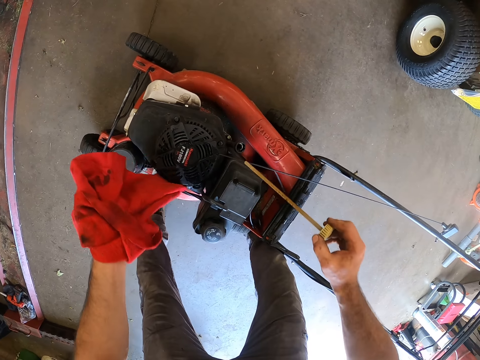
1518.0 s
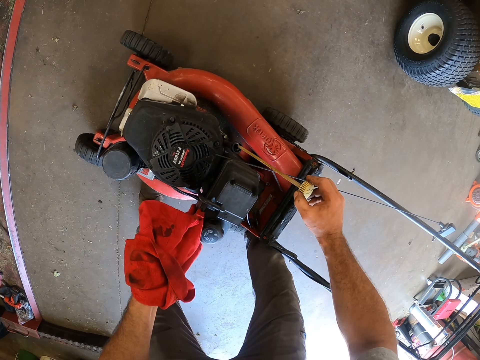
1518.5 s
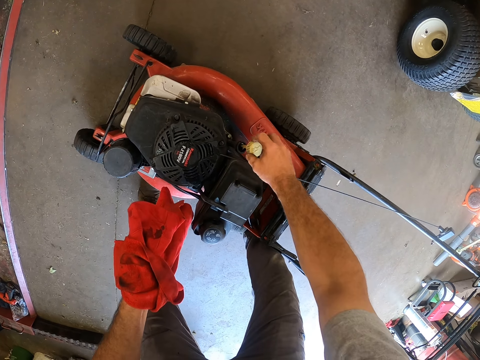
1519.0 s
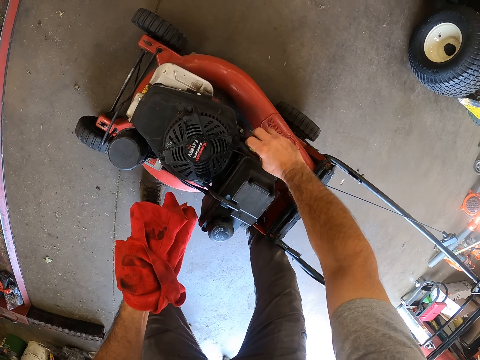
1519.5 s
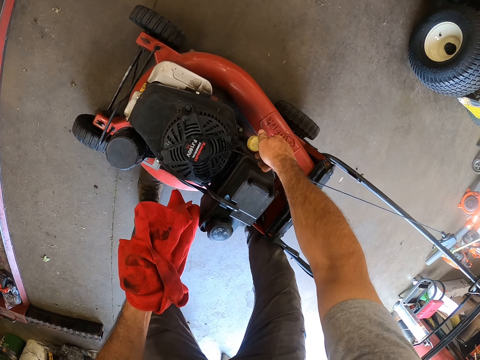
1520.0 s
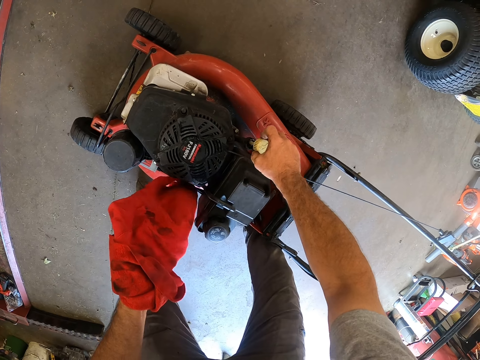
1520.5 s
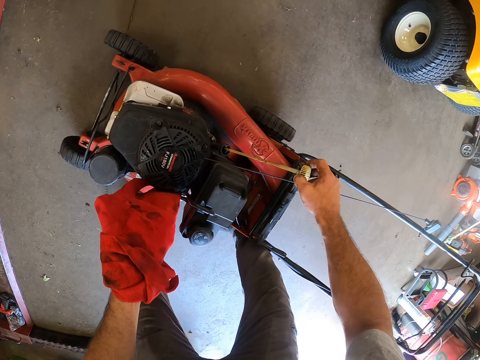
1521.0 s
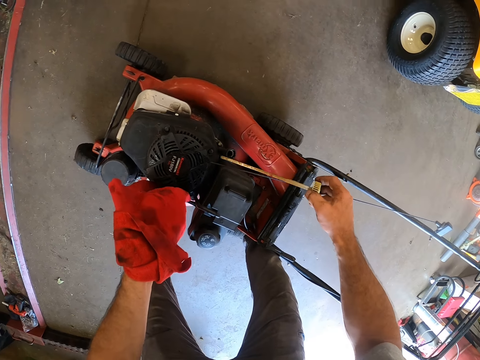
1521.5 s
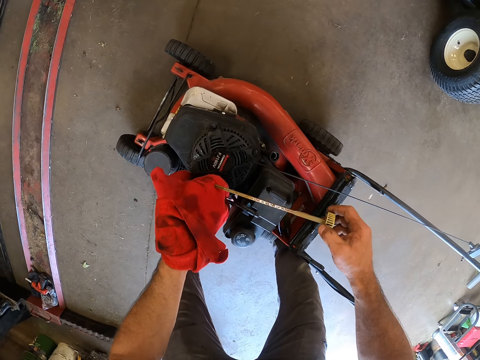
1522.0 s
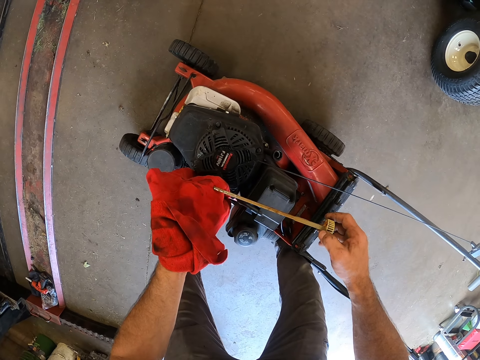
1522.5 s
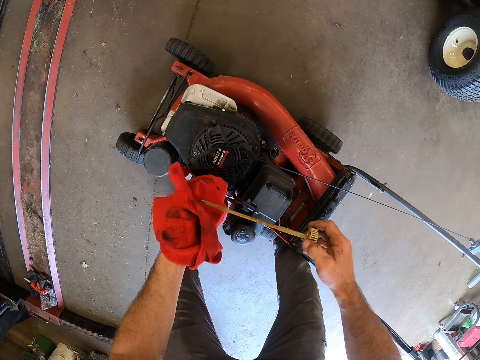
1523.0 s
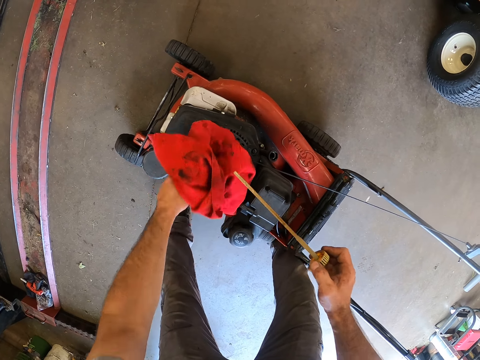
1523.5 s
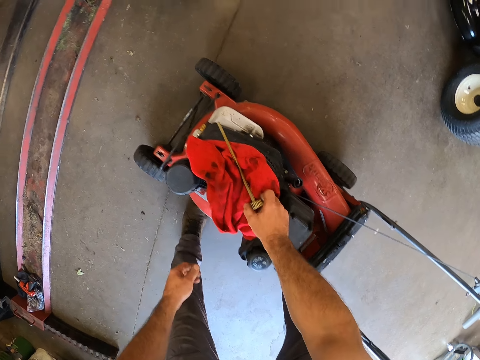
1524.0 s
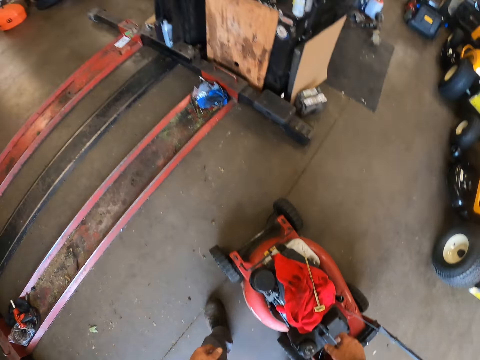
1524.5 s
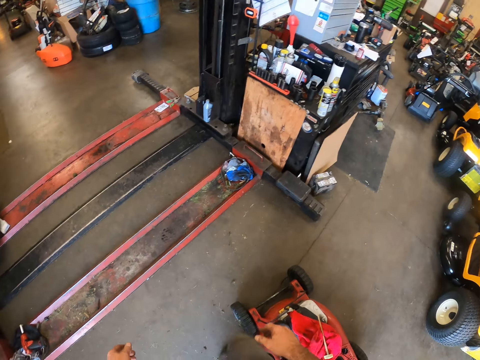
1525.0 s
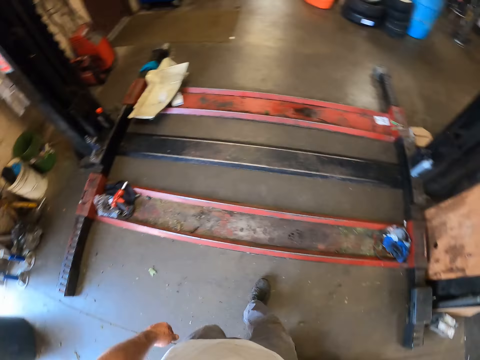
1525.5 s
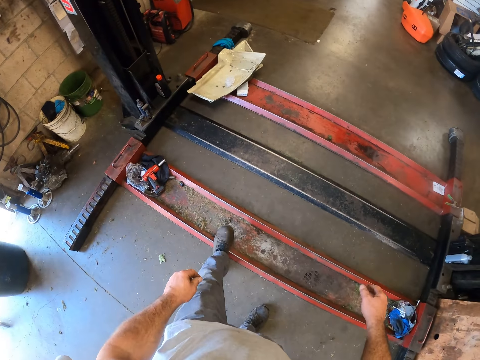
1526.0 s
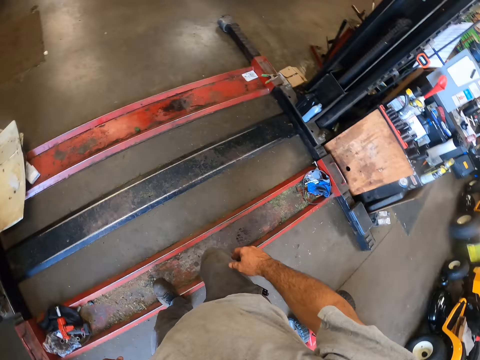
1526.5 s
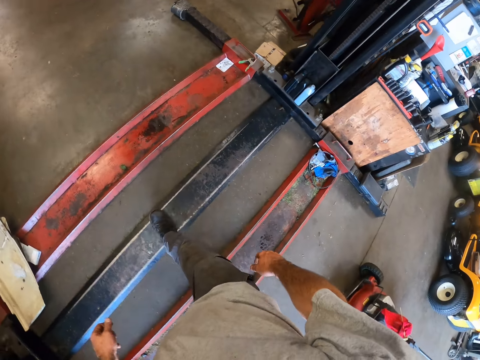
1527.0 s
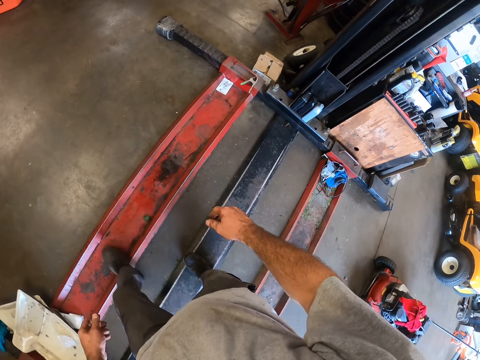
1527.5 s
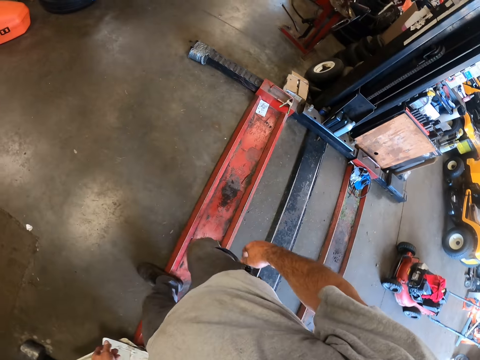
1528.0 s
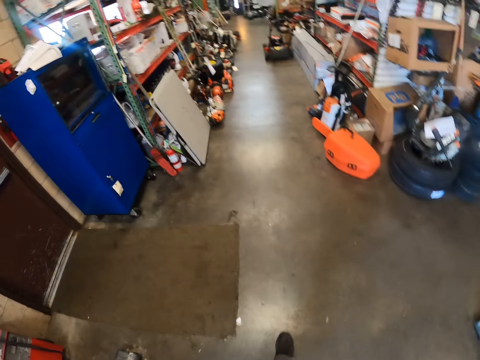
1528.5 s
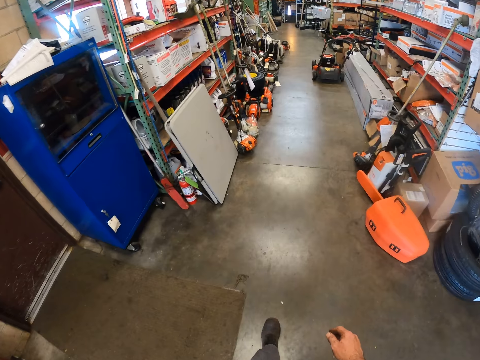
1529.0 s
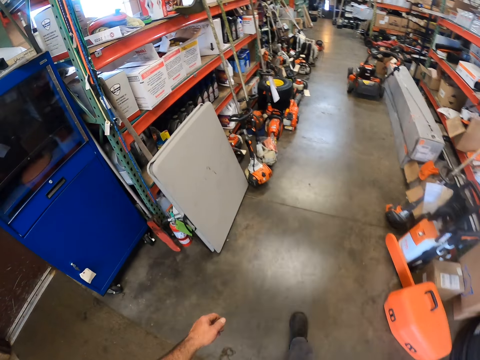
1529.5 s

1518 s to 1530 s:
The camera wearer dips the dipstick into the engine oil tank of the machine. They turn the dipstick. They bring out the dipstick from the tank. They clean the dipstick with the cloth. They drop the cloth and the dipstick on the machine. They look around. They walk across the lift stand to a shelf.

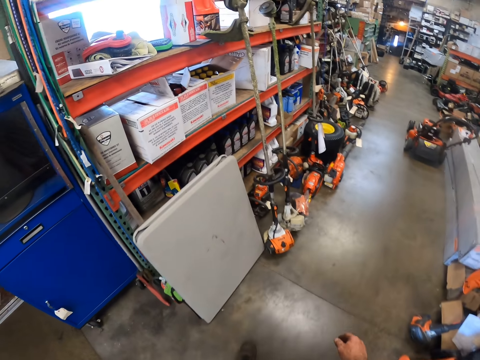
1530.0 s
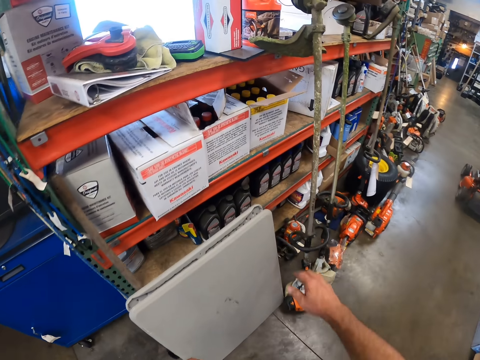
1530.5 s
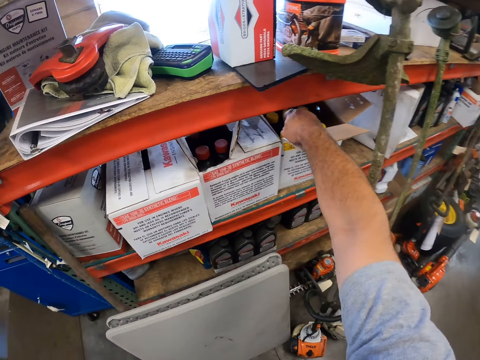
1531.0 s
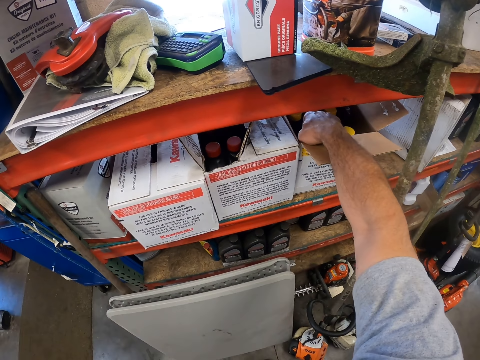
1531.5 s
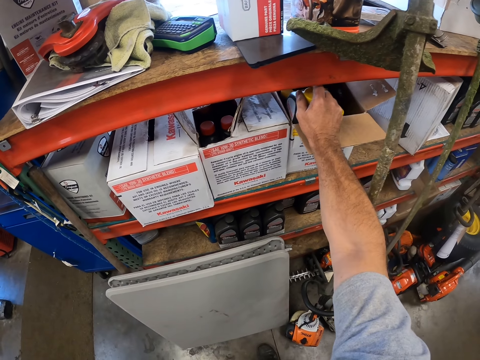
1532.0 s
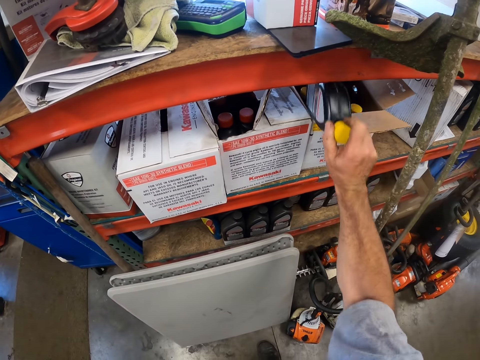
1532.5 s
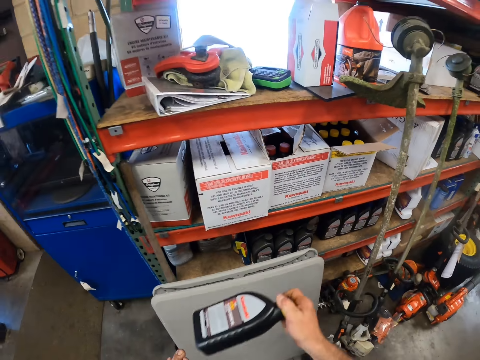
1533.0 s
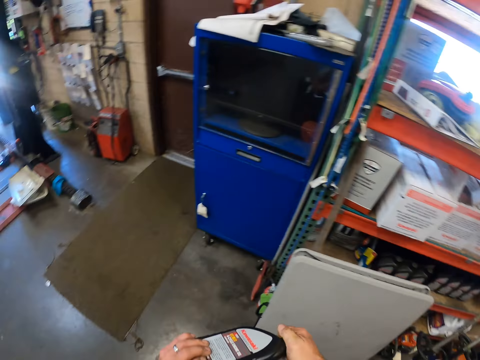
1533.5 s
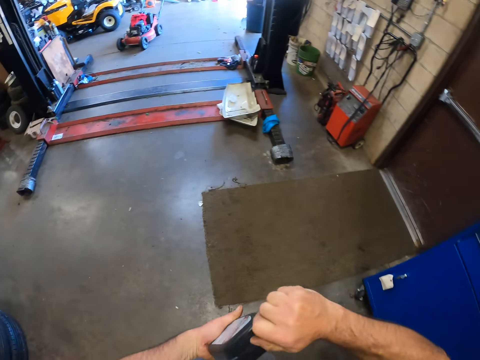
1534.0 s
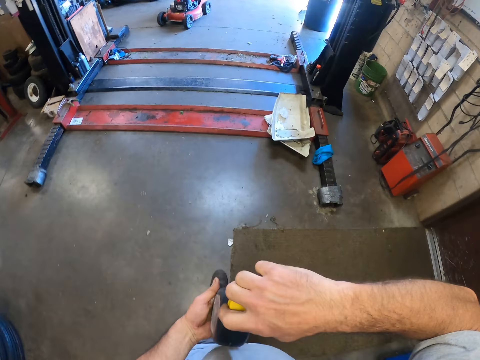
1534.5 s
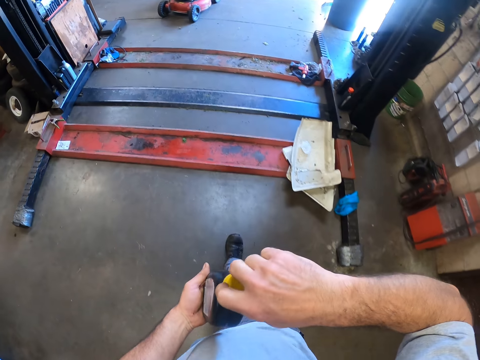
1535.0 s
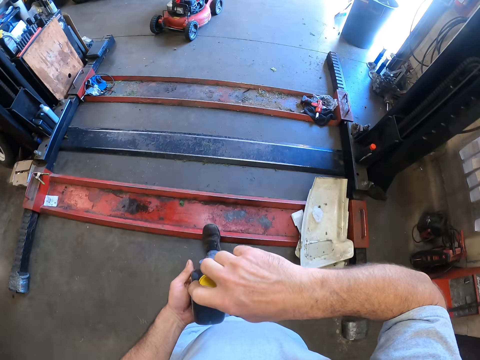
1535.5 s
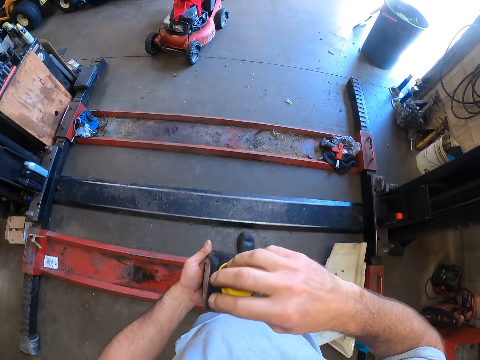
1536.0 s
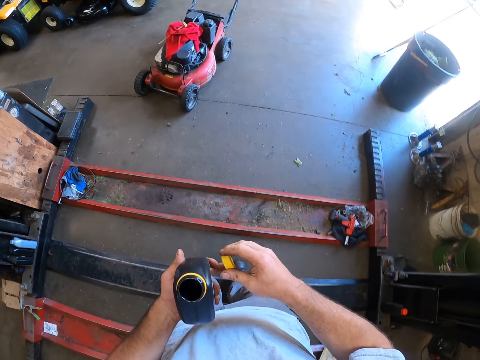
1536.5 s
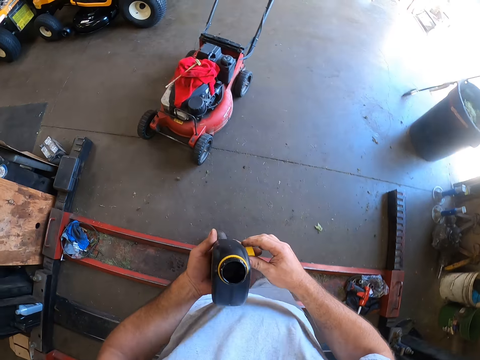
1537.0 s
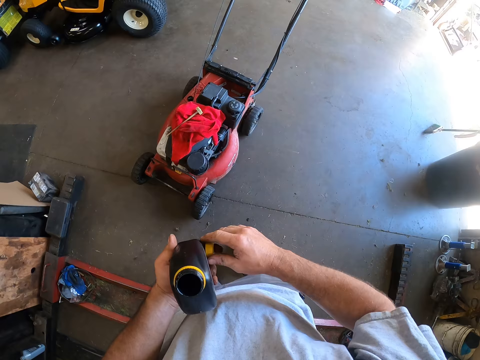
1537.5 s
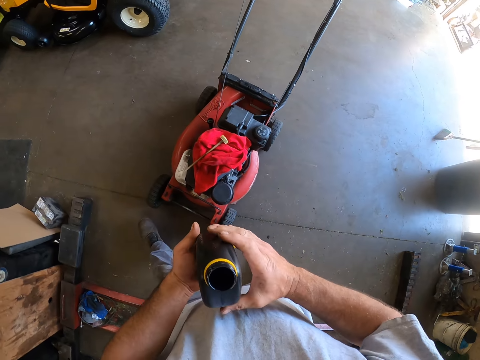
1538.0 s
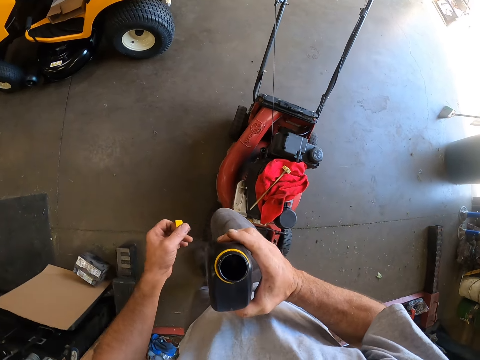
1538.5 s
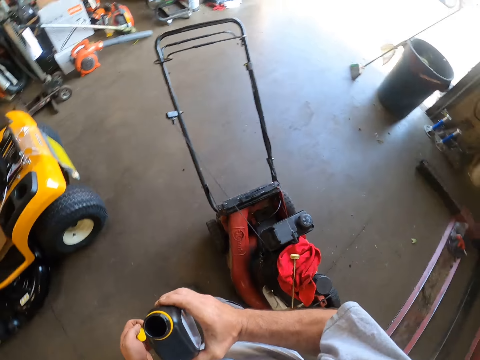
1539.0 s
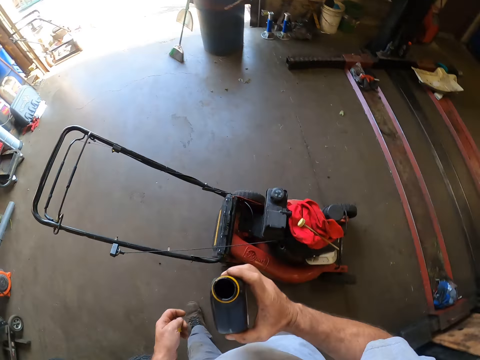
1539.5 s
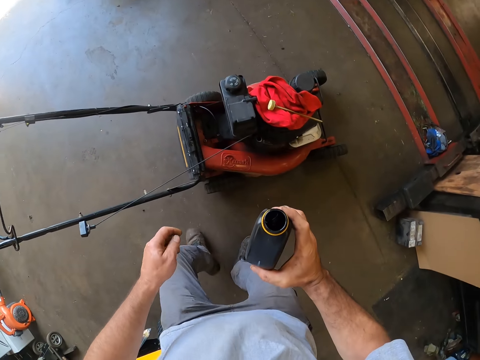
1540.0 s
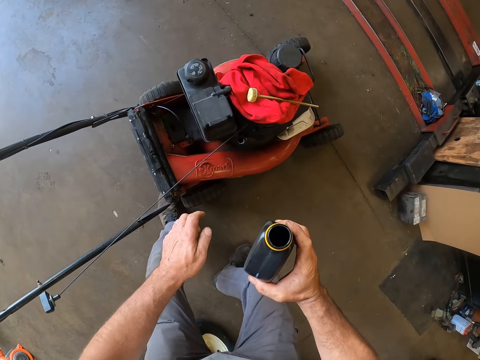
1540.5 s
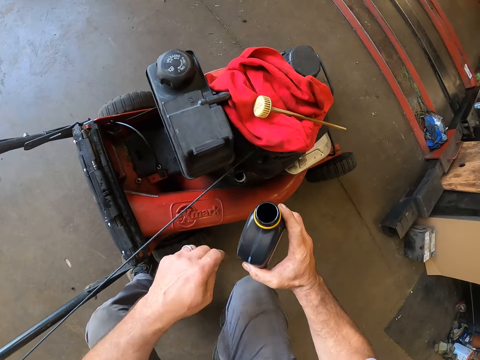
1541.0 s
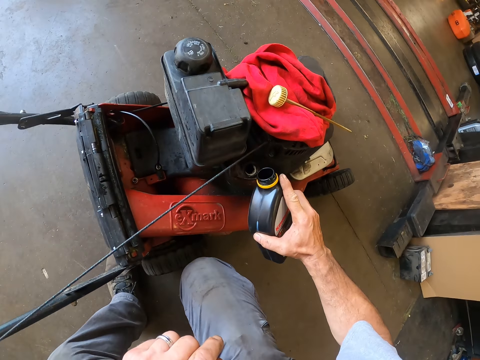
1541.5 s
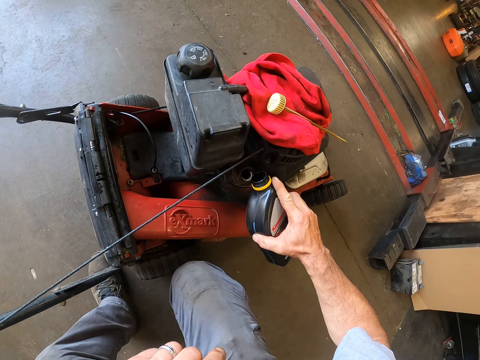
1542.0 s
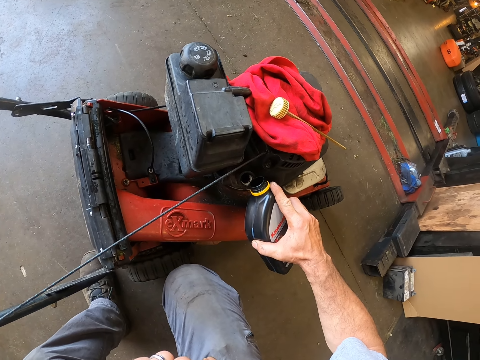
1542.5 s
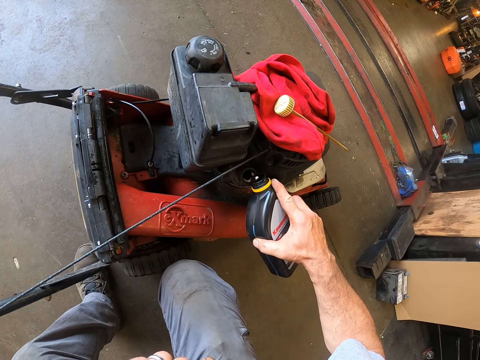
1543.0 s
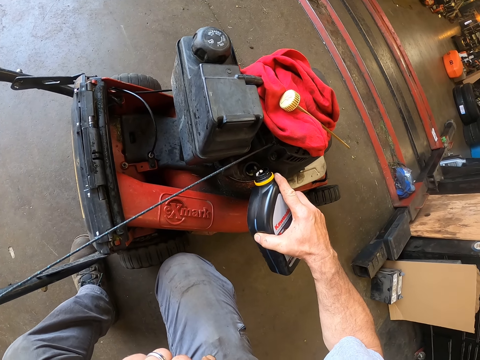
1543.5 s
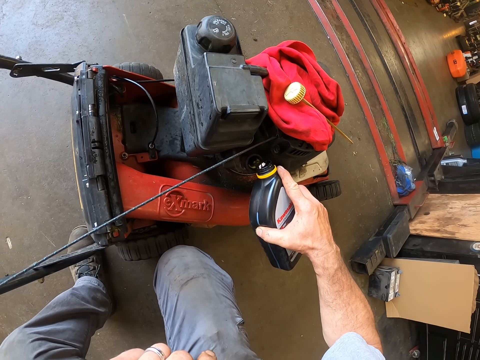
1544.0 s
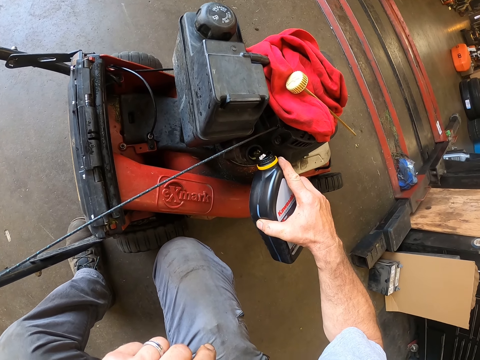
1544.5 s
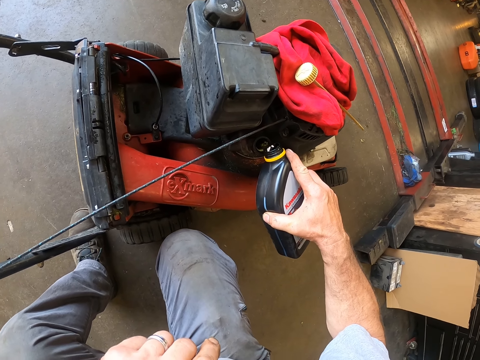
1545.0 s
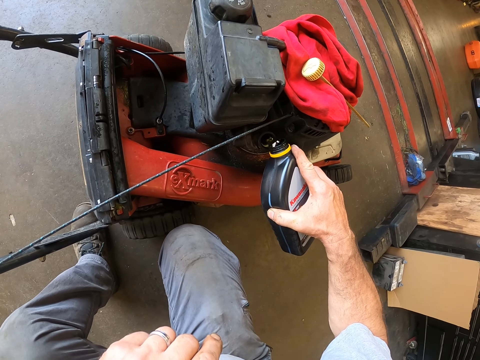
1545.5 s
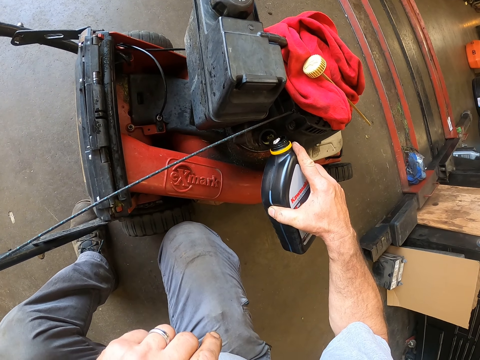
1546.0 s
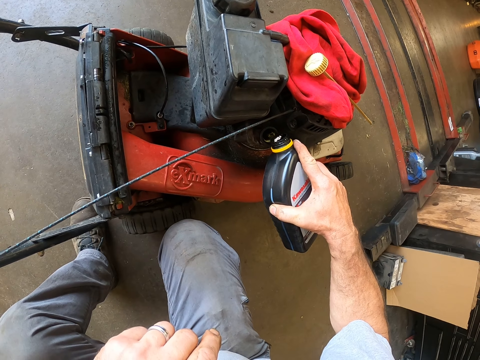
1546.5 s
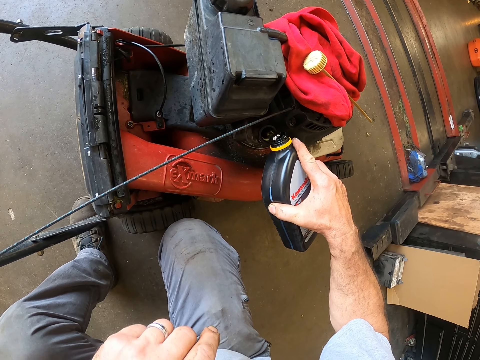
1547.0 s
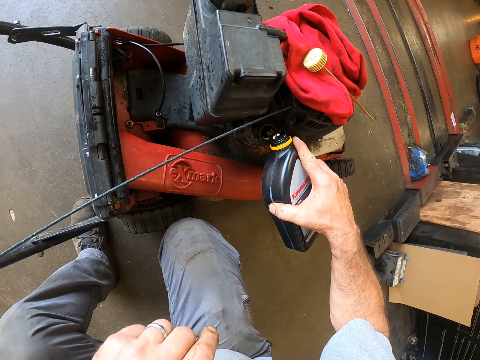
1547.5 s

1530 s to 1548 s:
The camera wearer takes a container or oil from a carton in the shelf. They hold the oil with both hands. They open the lid of the container. They walk back to the machine. They hold the oil lid. They pour oil in the container into the lawn mower tank.
